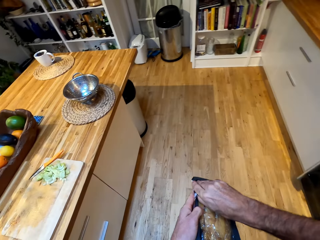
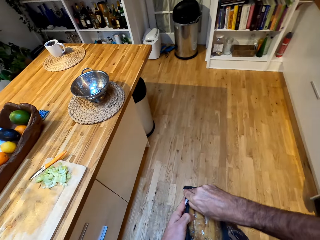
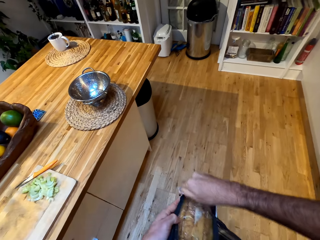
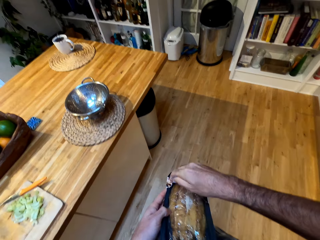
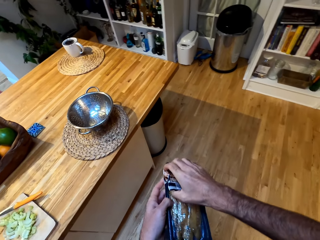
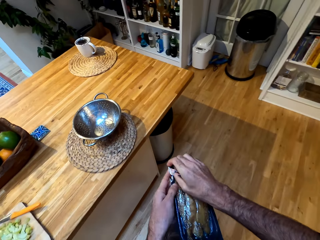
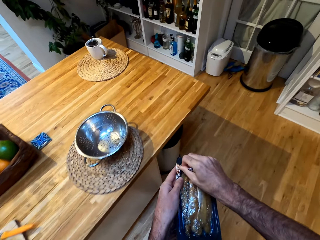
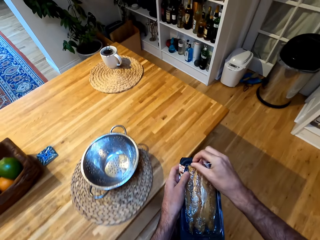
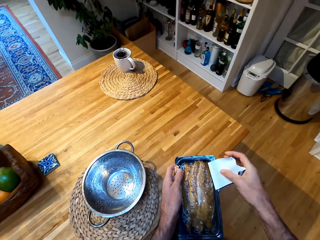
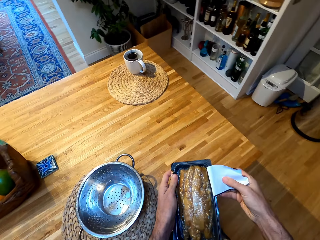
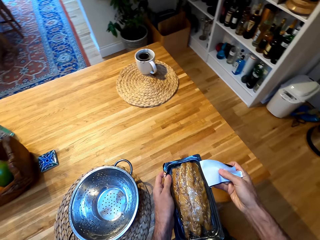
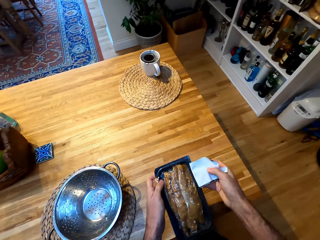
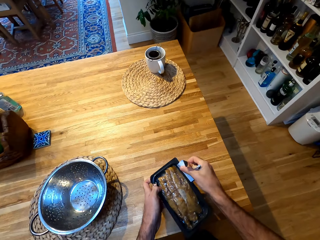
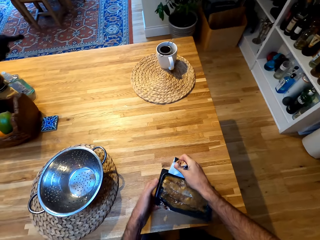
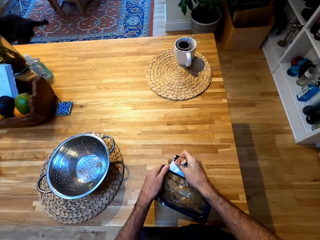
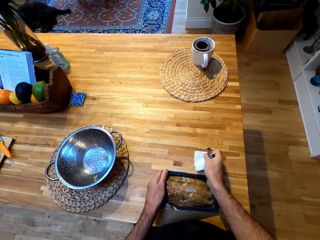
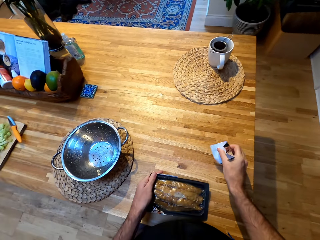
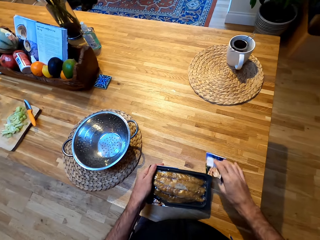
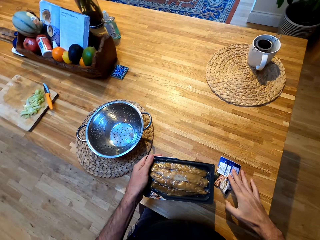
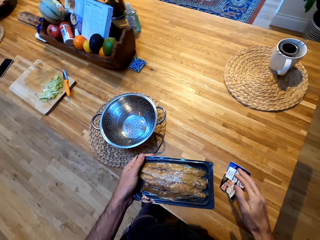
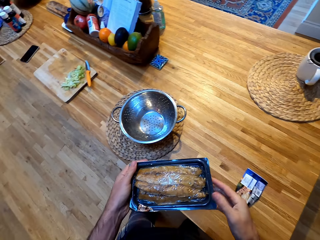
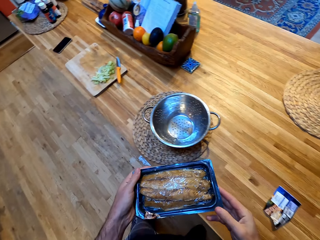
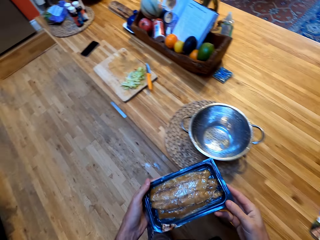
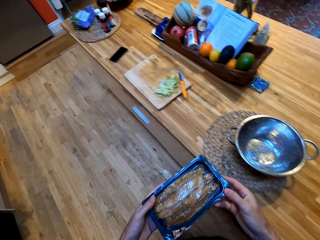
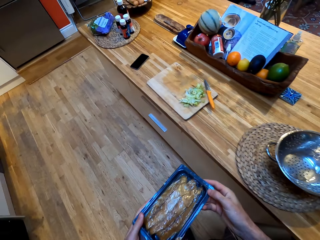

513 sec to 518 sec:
The camera wearer opens the coverings of the fish with a hand.

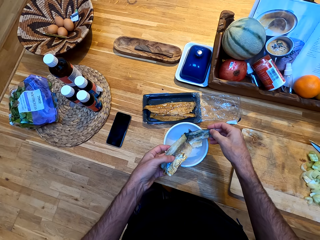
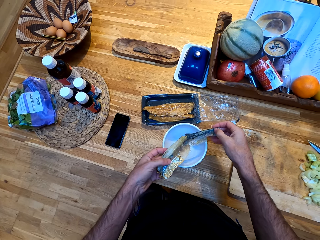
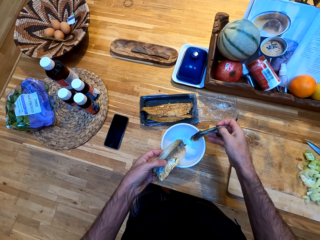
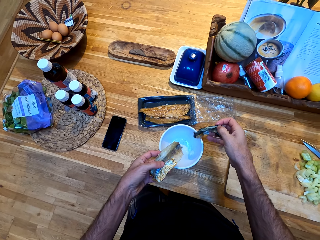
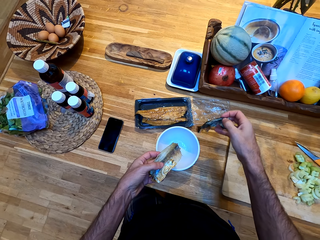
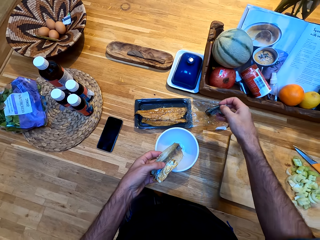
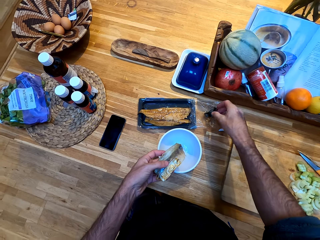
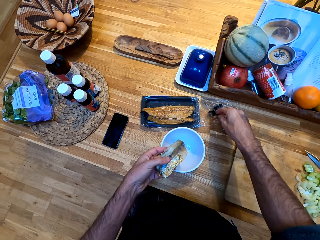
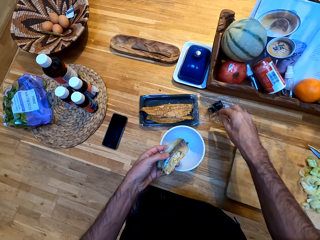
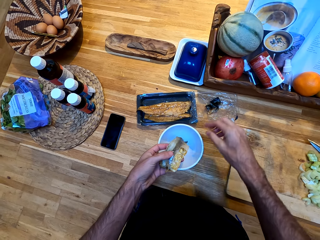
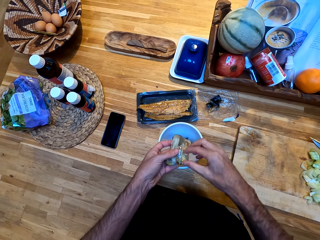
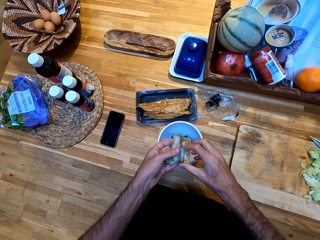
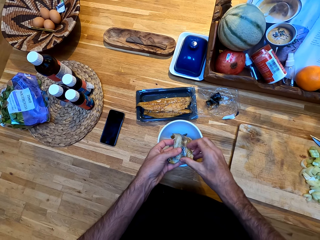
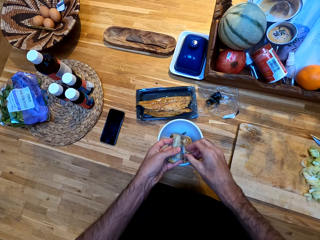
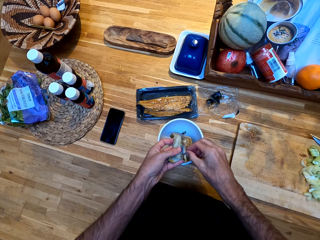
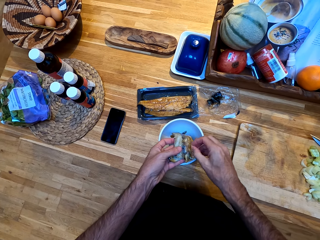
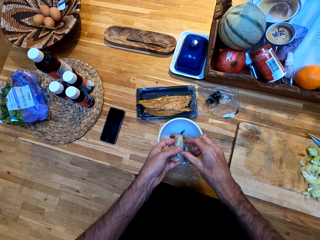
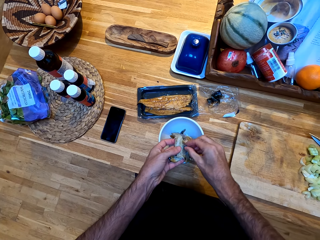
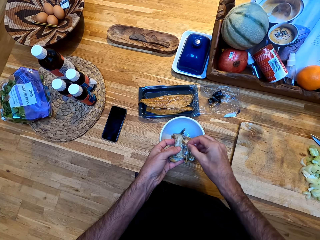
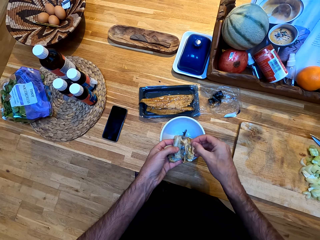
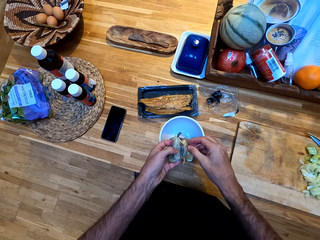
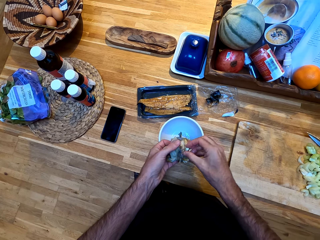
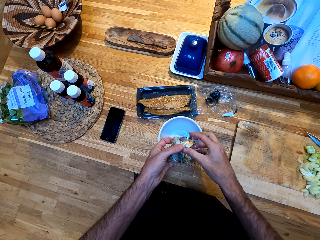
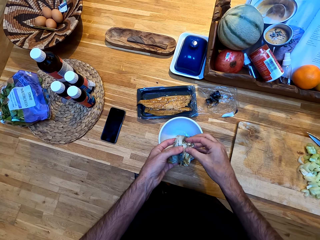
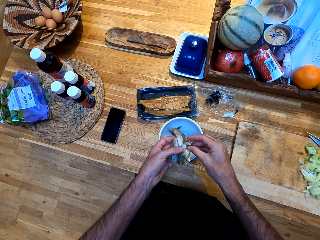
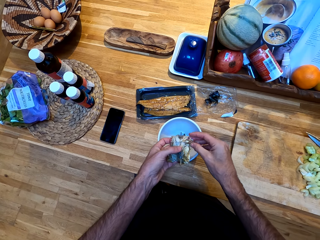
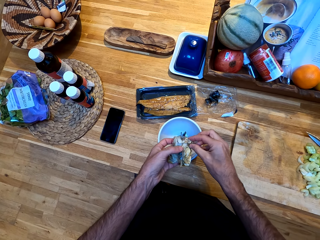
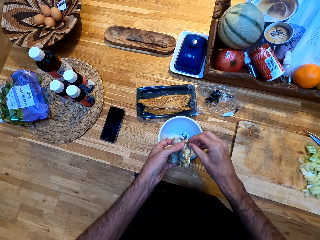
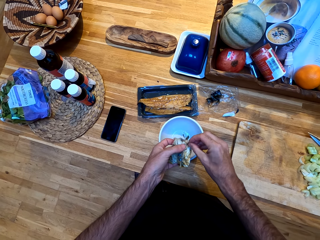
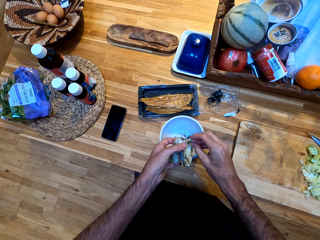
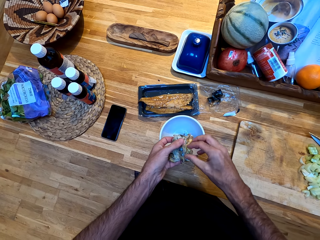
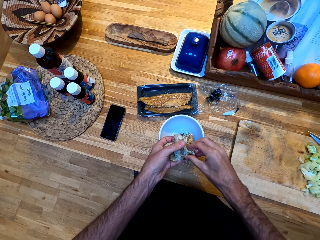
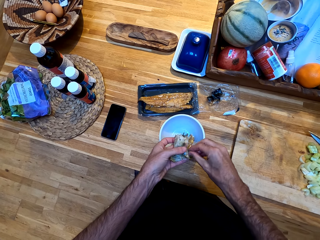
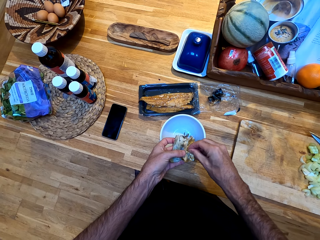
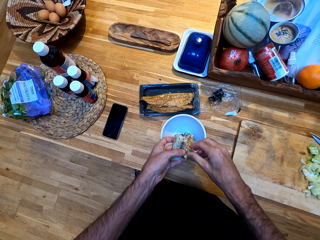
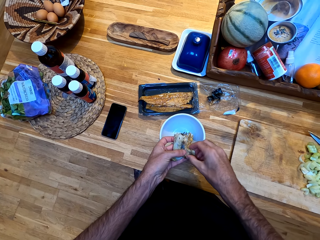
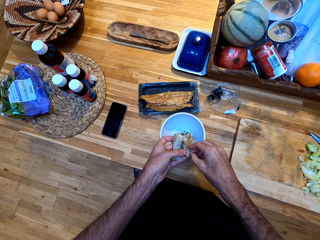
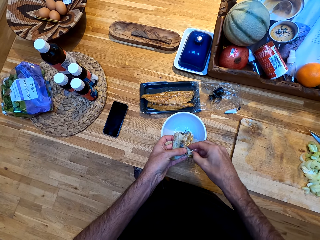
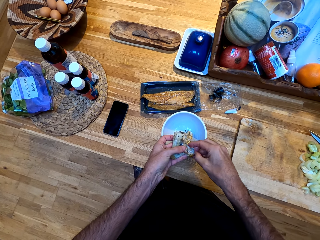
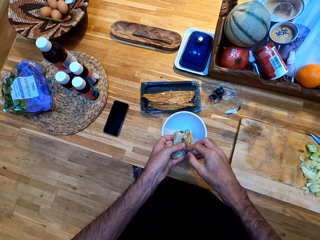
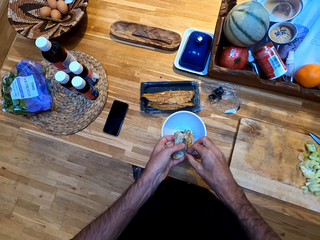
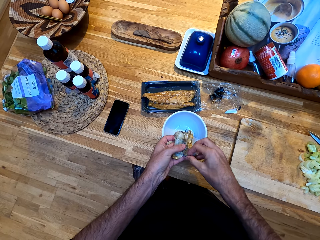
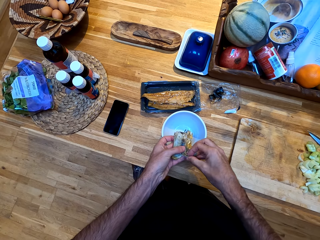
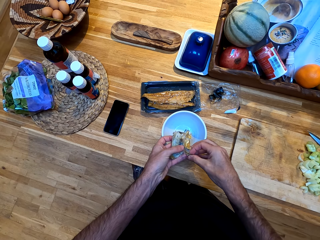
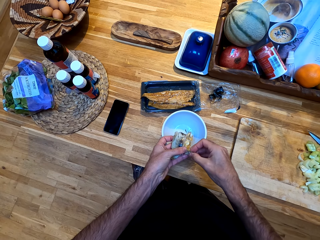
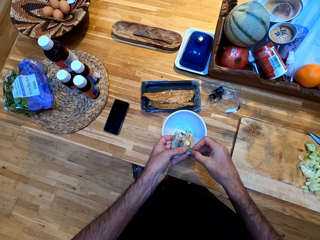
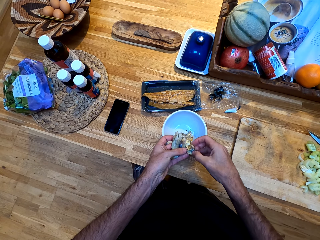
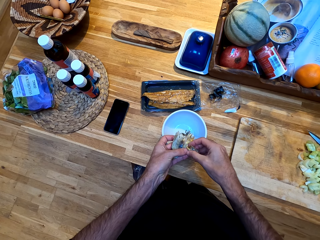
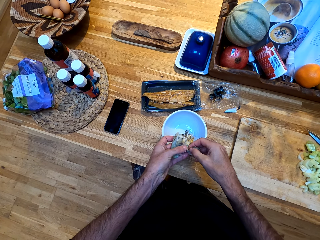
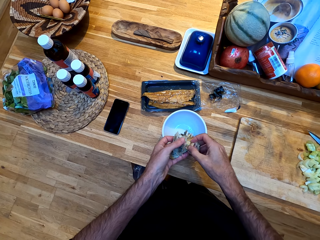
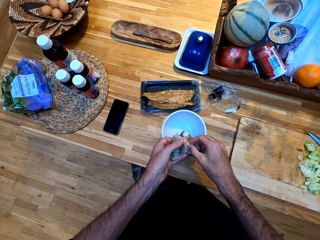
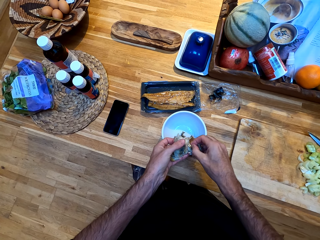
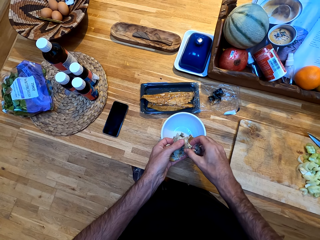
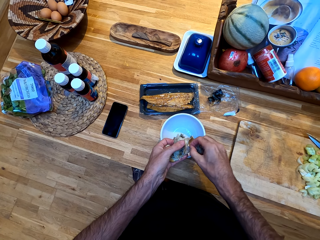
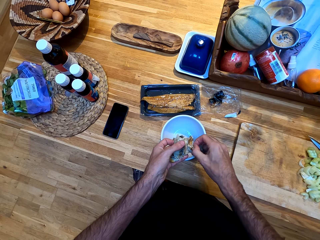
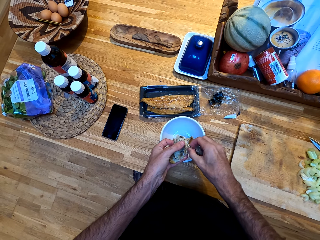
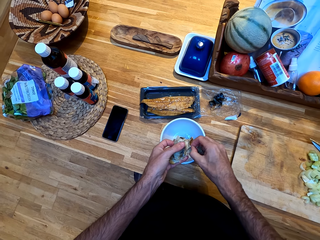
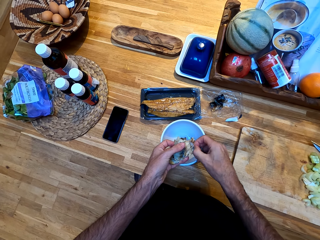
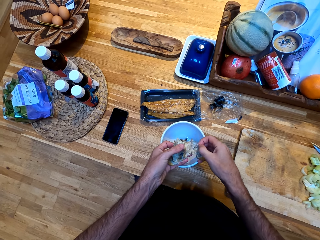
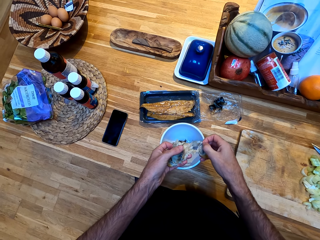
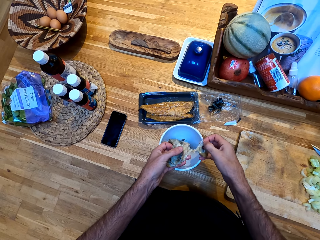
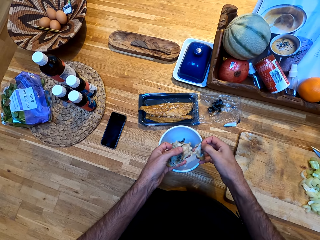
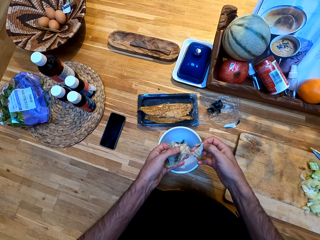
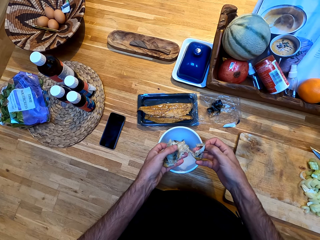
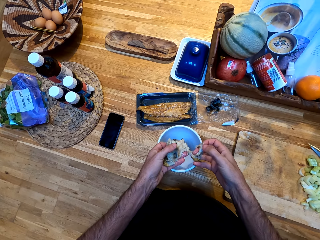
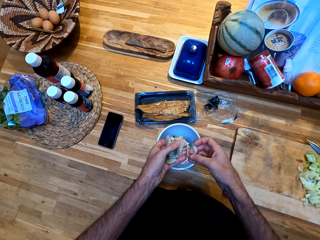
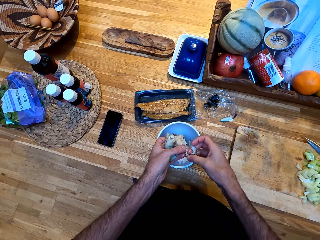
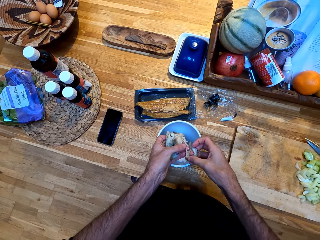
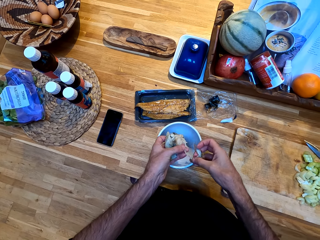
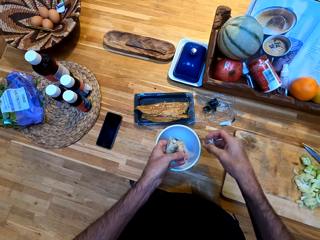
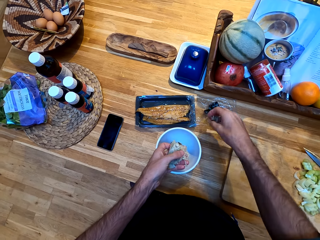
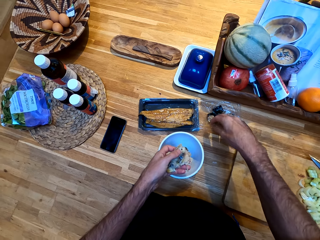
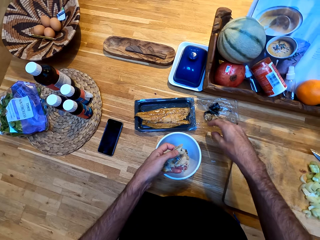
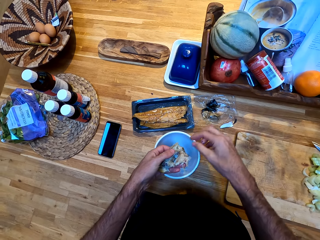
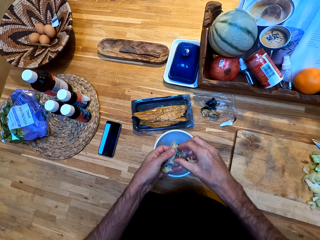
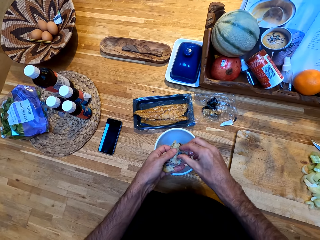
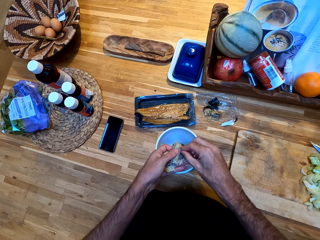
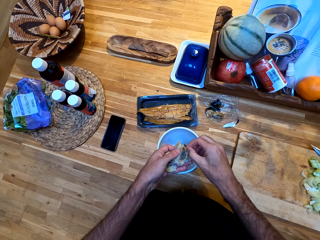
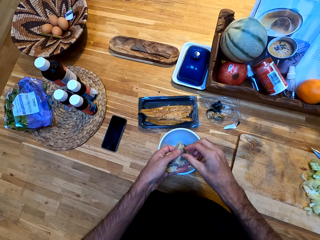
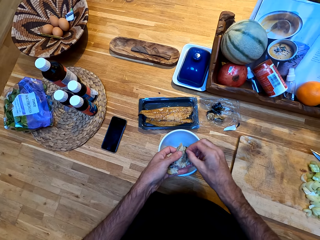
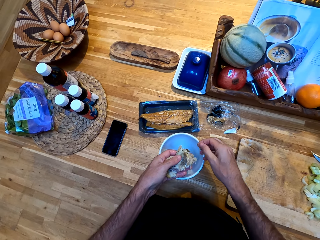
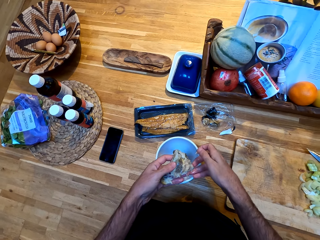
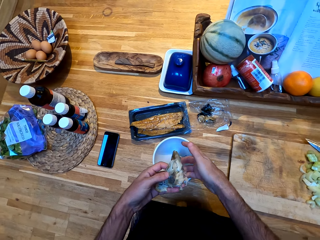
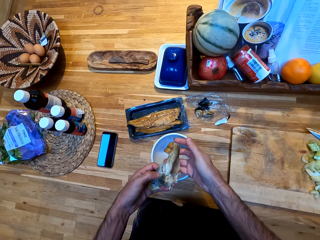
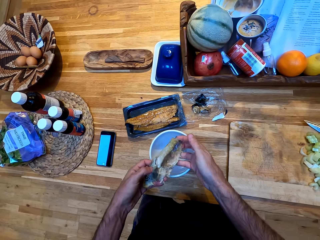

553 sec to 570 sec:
The camera wearer puts the skin on the wrap. They peel off skin from the fish. They put the fish skin on the wrap. They peel off skin from the fish.
